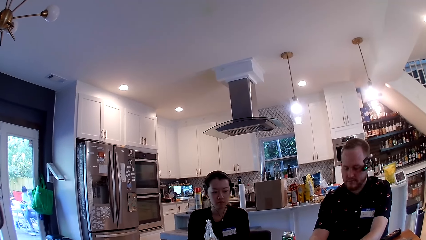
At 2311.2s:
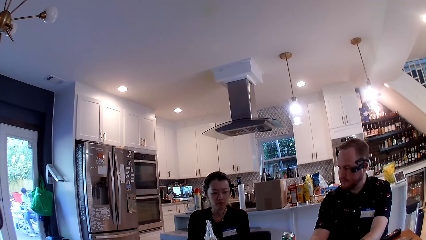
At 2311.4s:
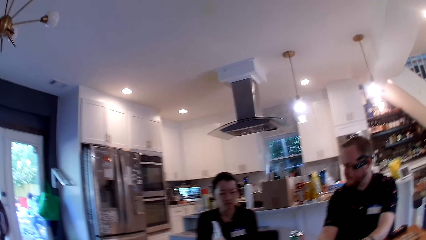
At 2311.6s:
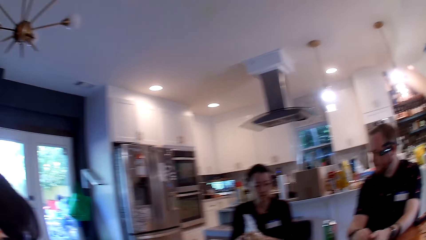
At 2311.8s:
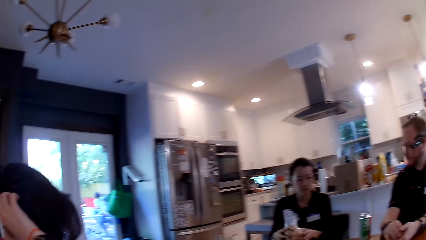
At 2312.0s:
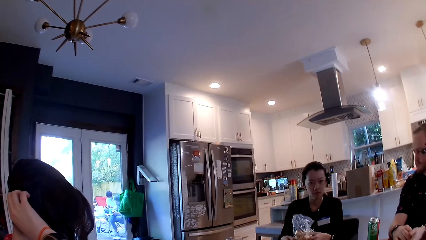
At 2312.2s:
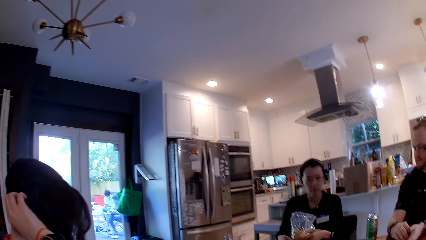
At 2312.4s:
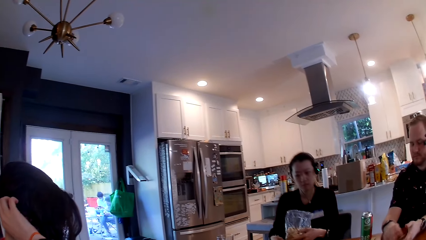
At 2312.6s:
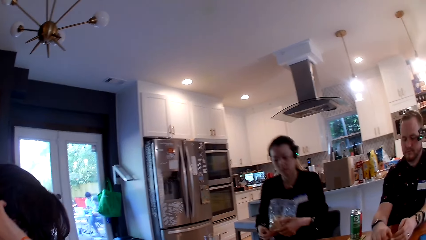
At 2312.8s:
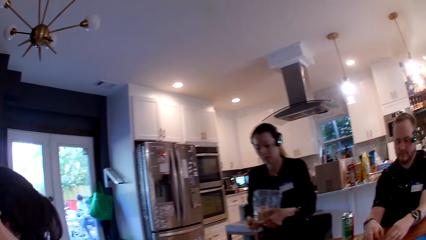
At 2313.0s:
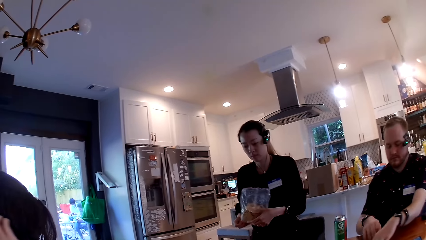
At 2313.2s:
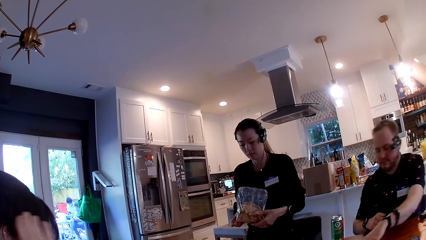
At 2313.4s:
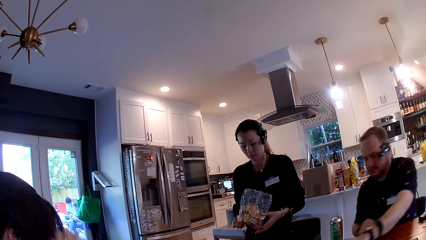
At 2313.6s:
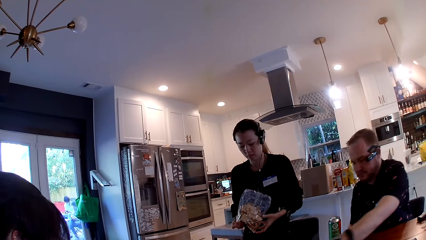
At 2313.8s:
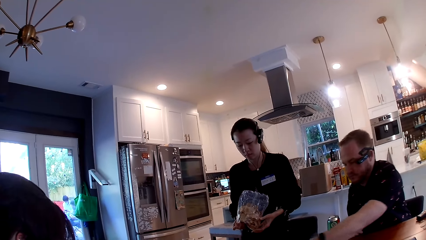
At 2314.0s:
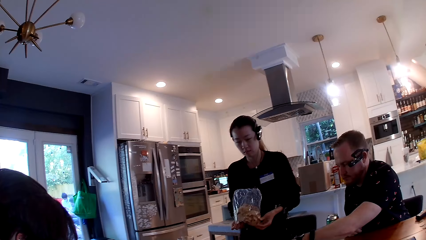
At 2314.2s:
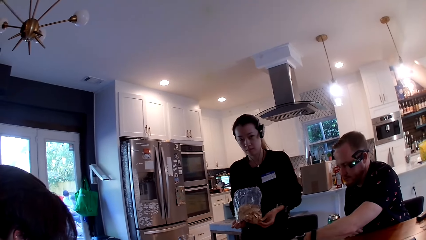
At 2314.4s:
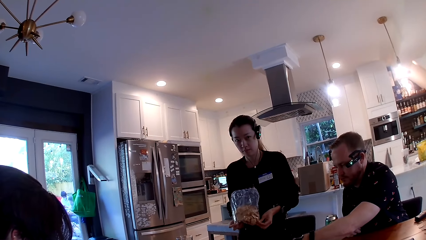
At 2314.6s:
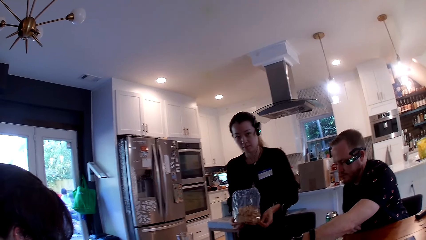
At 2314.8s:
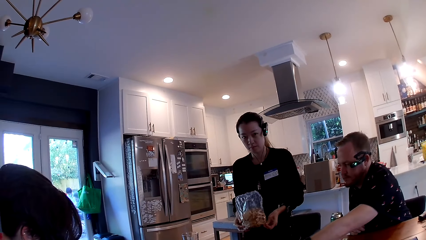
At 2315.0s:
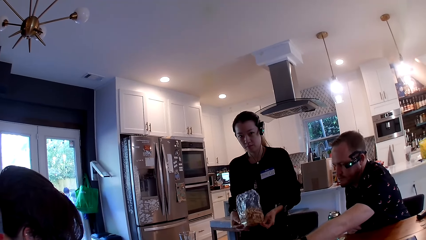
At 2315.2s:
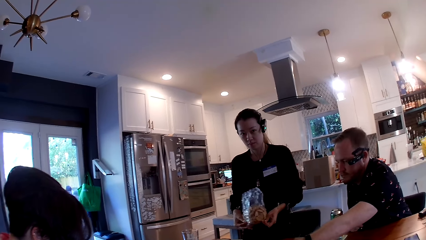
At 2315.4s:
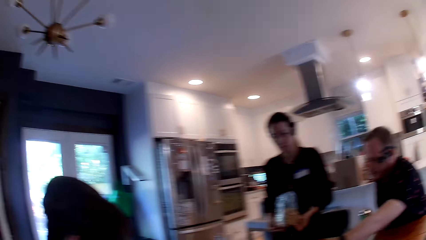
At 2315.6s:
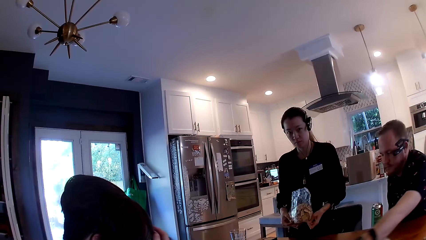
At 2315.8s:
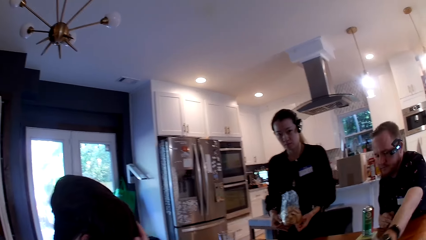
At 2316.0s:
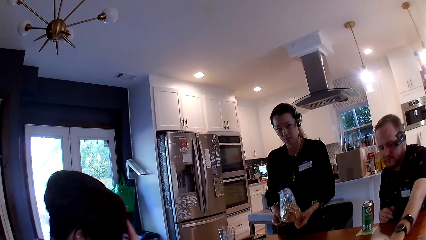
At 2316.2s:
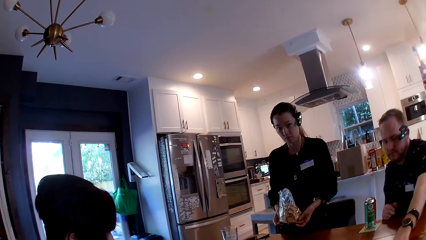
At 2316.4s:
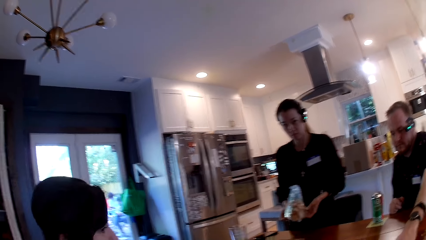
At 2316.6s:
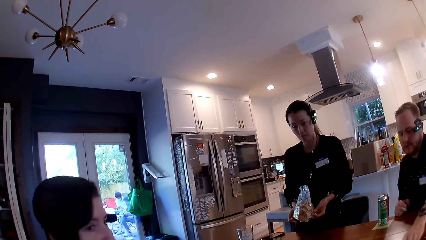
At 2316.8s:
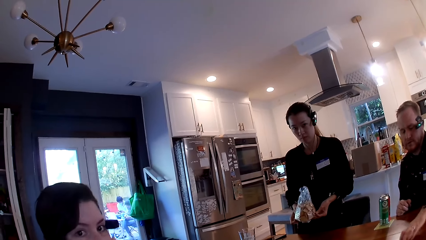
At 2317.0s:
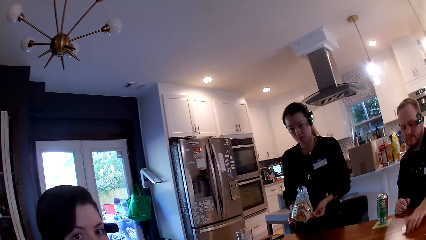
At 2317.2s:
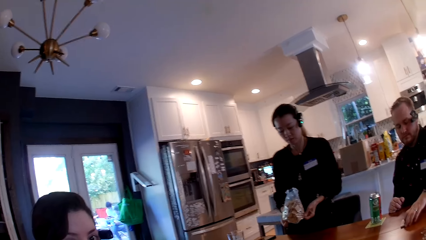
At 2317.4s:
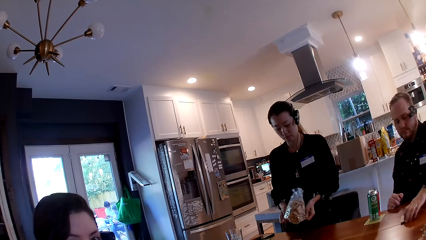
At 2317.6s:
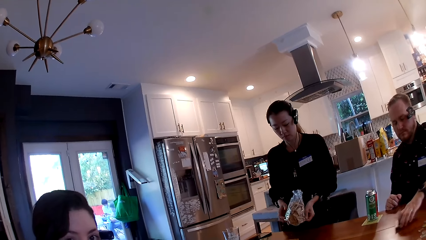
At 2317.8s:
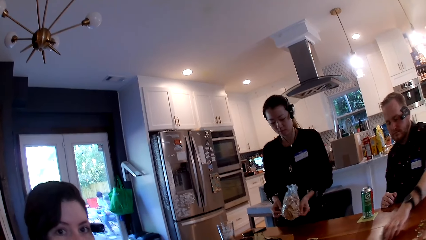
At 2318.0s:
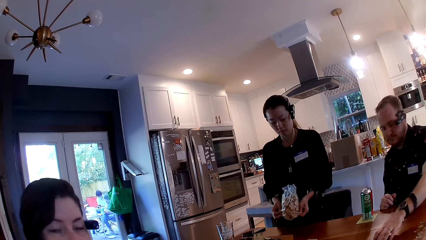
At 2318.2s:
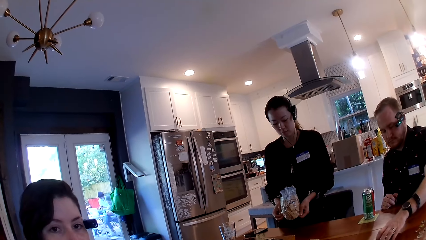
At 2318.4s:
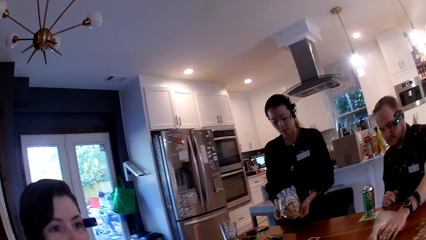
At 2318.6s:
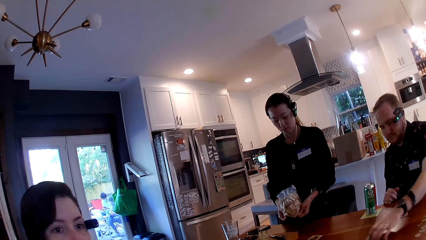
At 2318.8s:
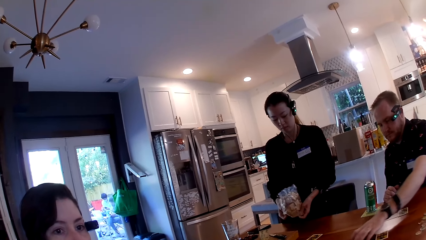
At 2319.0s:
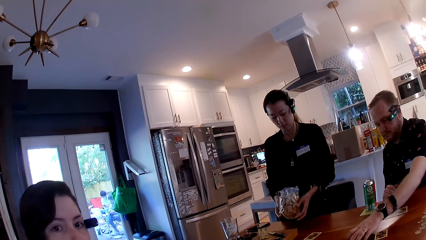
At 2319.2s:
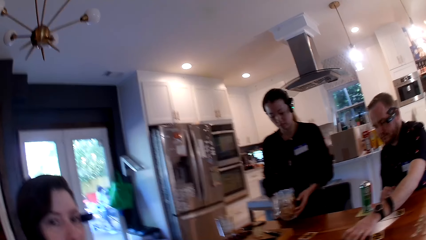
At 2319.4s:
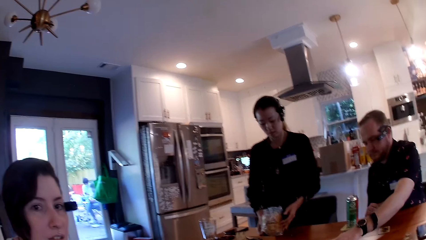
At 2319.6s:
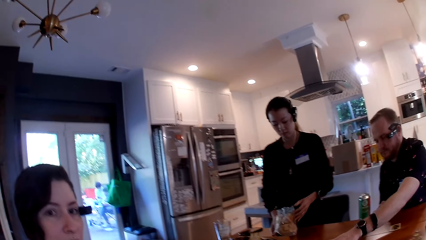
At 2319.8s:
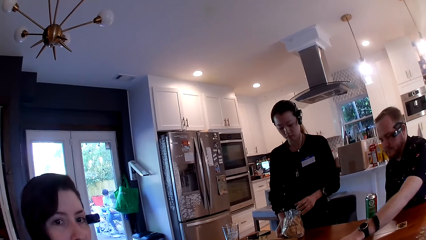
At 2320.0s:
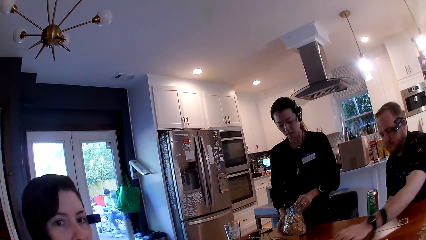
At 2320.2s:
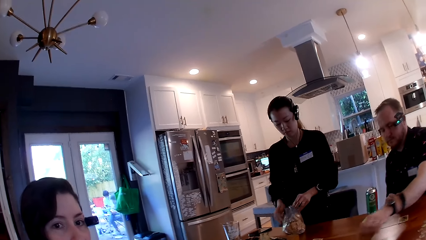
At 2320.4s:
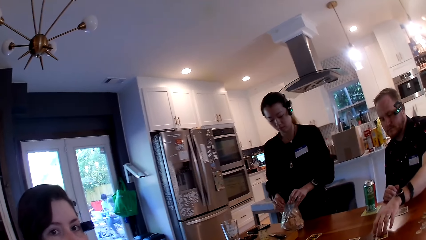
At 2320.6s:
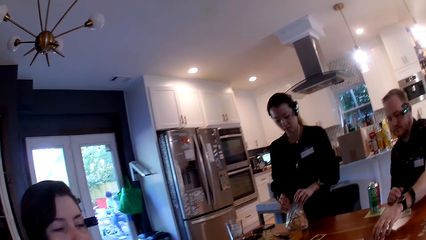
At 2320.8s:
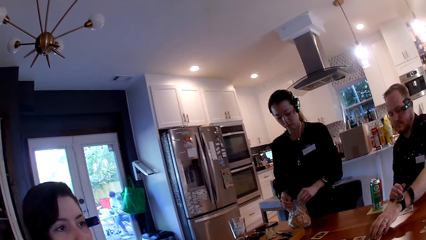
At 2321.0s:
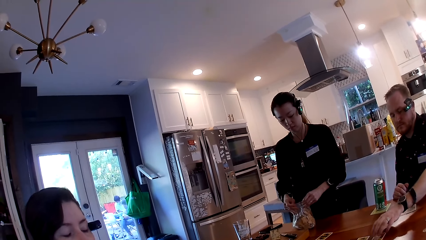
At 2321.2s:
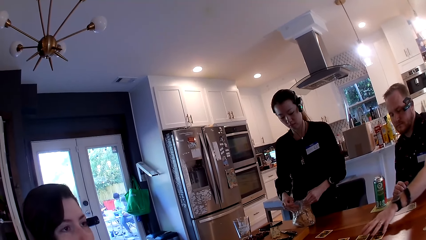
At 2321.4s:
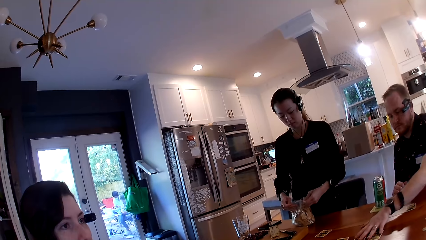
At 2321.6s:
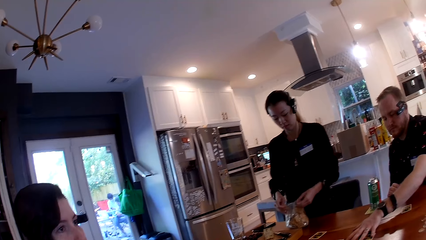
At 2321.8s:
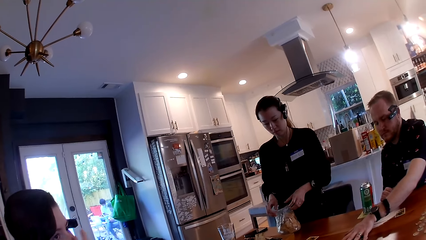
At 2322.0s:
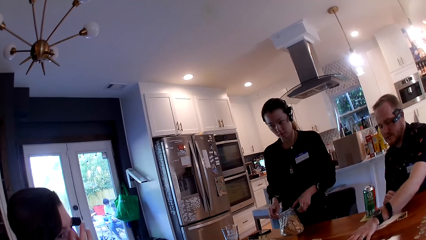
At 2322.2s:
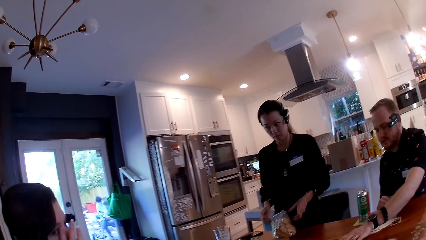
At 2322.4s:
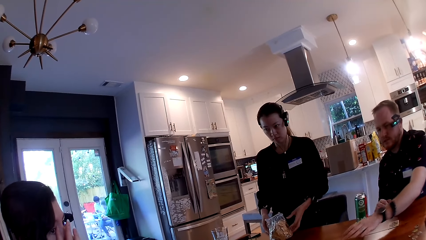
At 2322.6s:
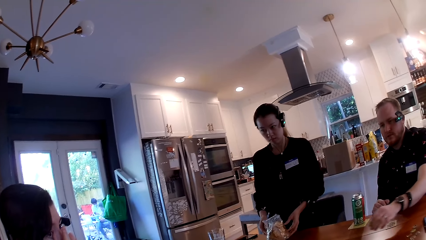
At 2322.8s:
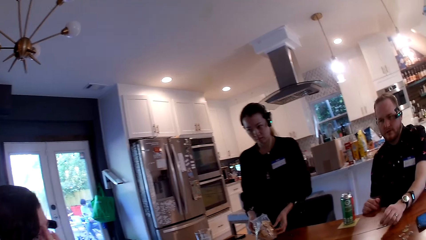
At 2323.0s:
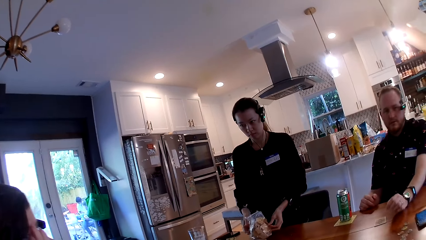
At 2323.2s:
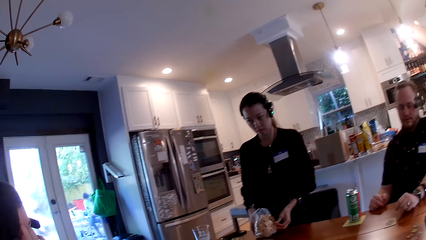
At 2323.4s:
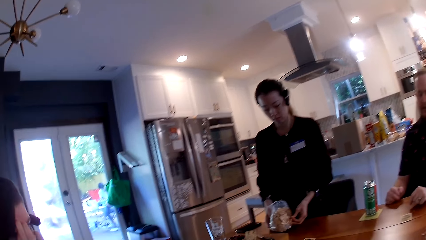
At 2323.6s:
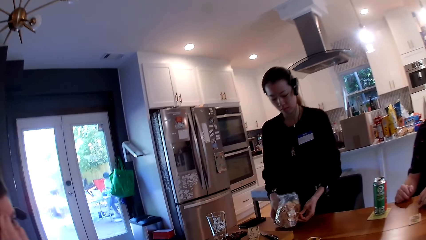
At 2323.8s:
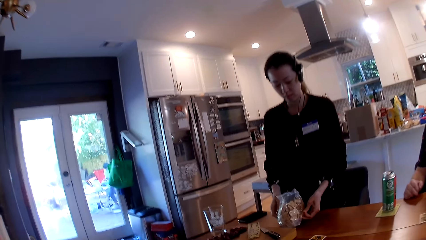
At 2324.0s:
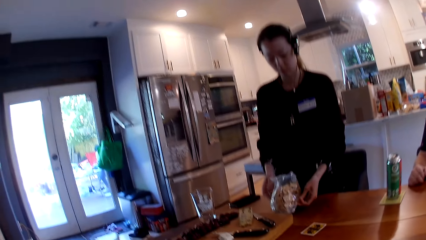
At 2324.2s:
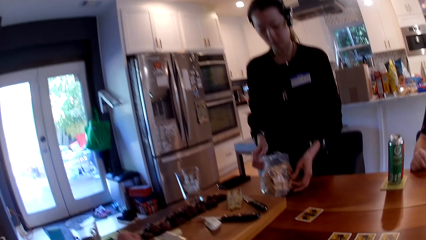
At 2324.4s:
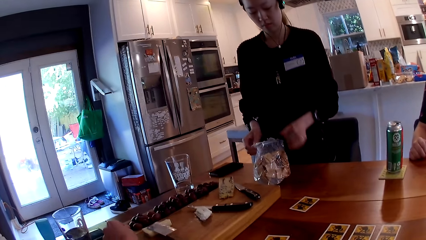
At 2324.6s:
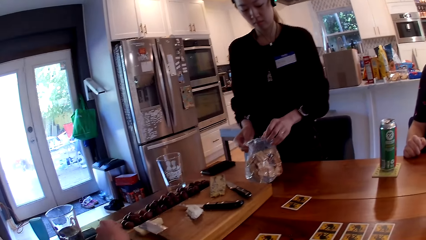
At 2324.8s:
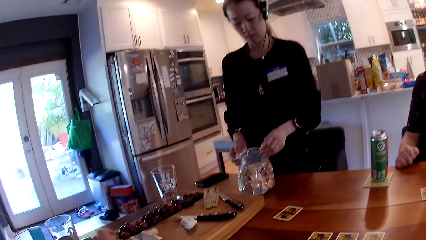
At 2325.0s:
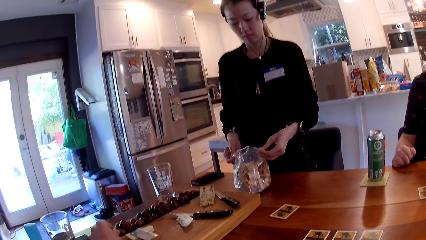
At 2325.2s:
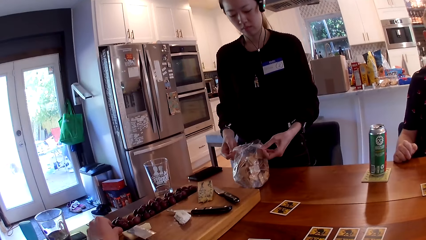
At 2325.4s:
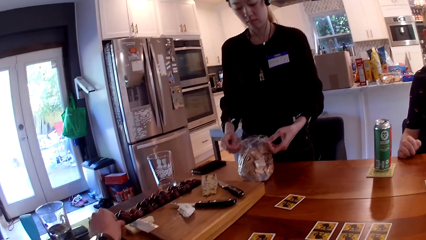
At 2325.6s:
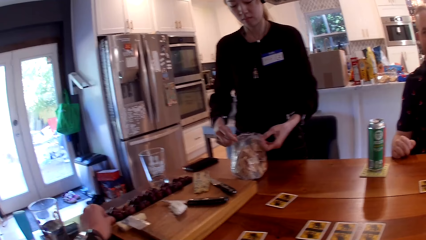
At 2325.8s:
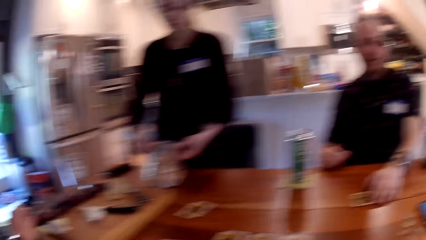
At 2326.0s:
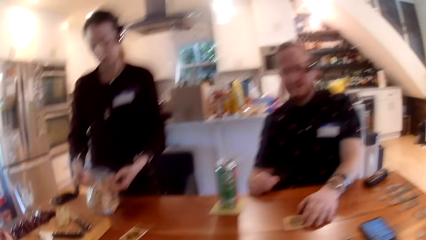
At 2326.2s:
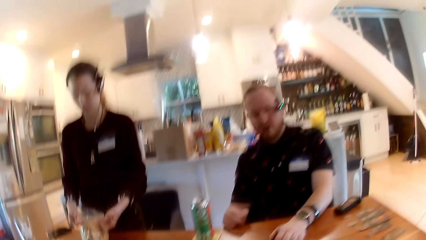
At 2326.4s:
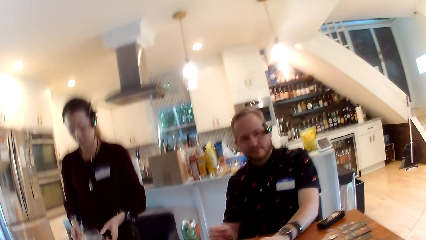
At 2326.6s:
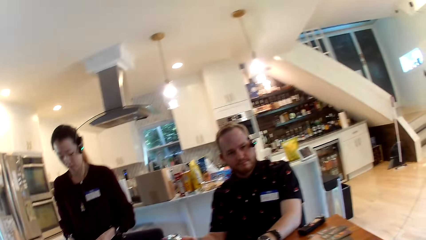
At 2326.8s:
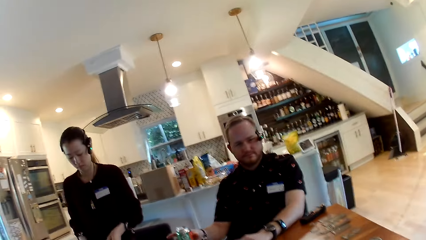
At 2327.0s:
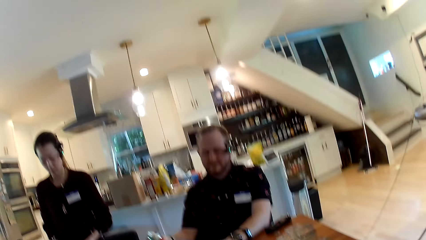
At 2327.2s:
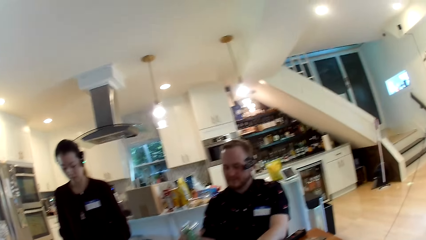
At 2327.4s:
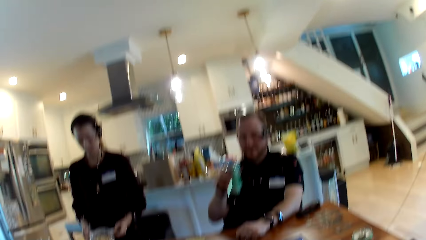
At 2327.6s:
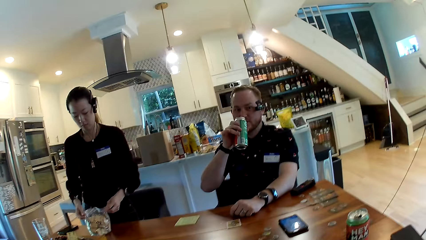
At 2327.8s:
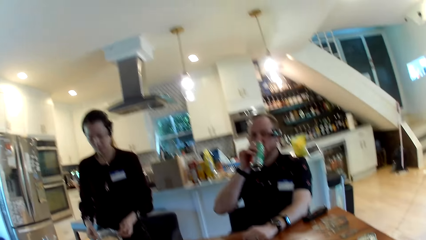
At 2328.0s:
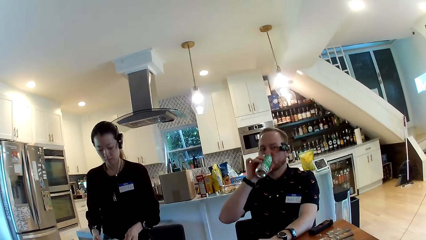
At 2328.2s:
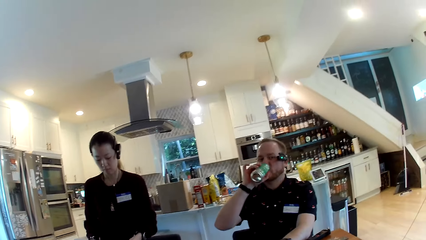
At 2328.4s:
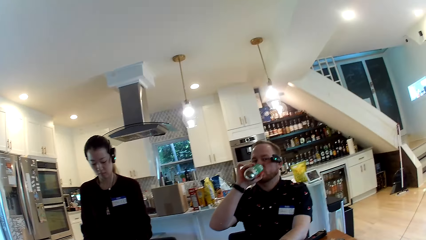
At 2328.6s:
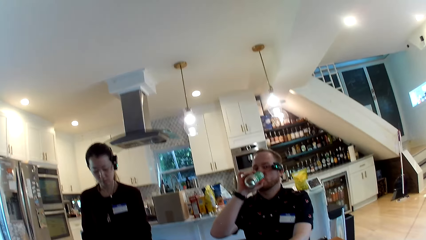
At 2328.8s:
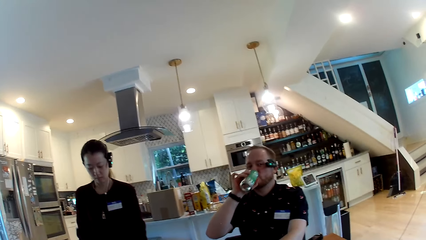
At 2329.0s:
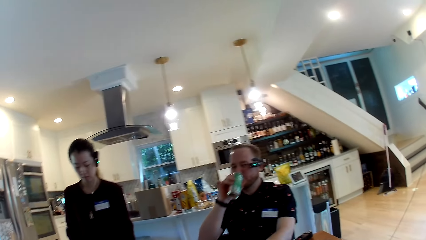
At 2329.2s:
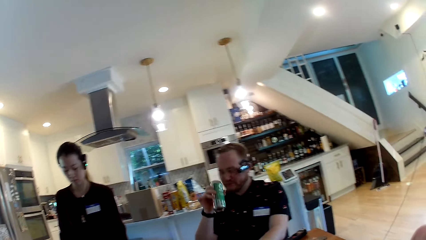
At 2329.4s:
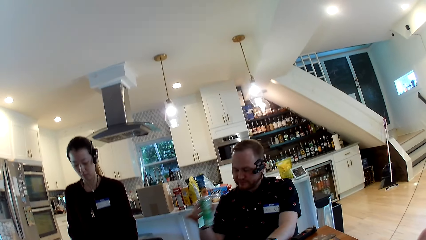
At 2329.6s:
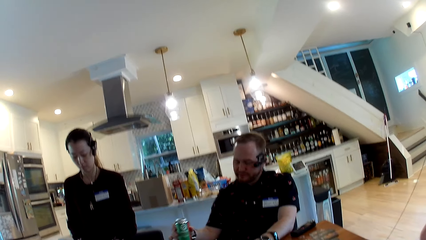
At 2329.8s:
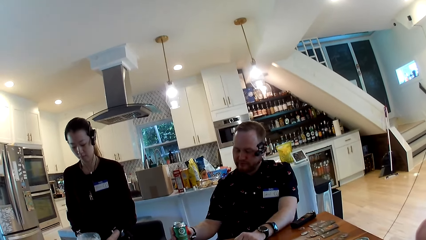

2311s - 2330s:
The camera wearer converses with friends. The woman stands from the chair. The woman cuts the pack of chips with her hands. The man arranges some cards on the table with his left hand. The camera wearer looks around. He converses with friends. He looks around. Another man converses with the camera wearer. The camera wearer takes a grape from the tray on the table with his left hand. The other man converses with the camera wearer. The camera wearer converses with friends. The first man drinks from a can with his right hand.
